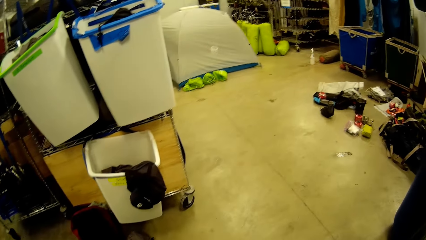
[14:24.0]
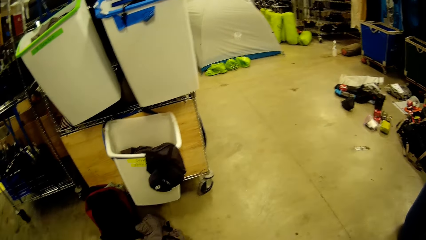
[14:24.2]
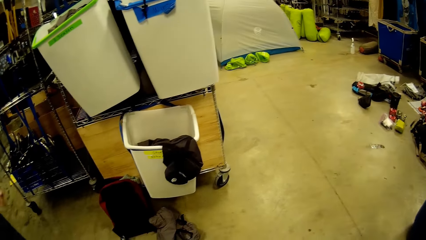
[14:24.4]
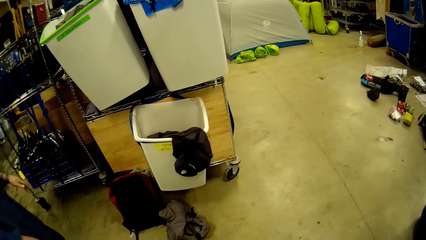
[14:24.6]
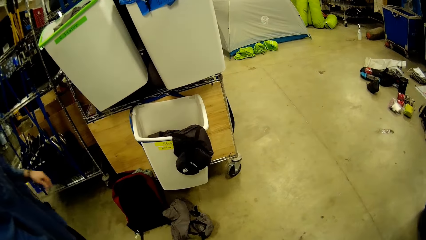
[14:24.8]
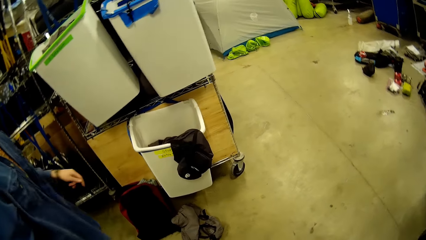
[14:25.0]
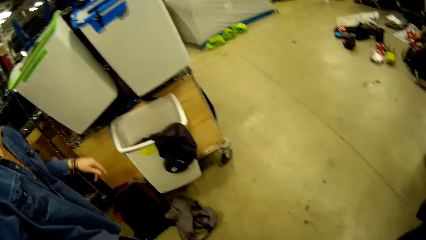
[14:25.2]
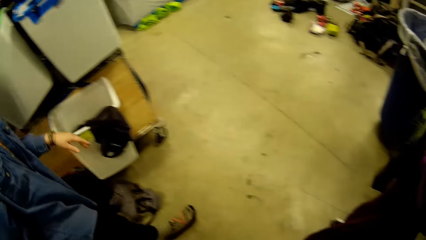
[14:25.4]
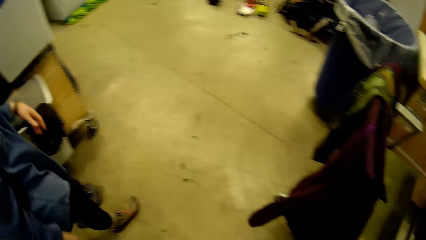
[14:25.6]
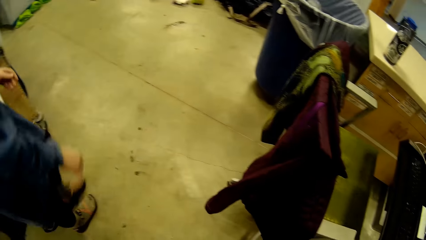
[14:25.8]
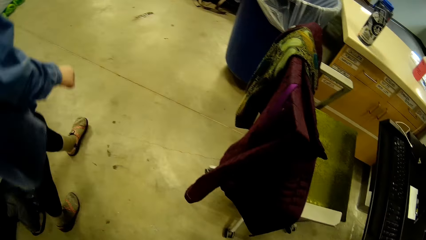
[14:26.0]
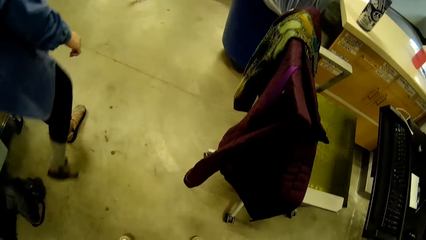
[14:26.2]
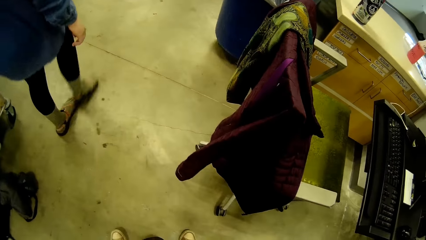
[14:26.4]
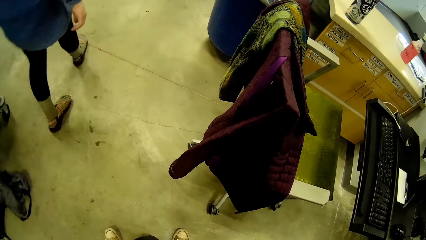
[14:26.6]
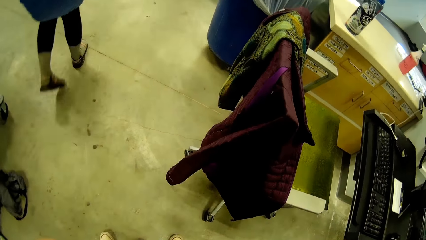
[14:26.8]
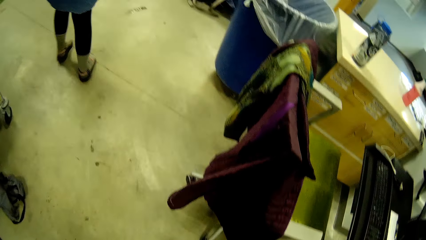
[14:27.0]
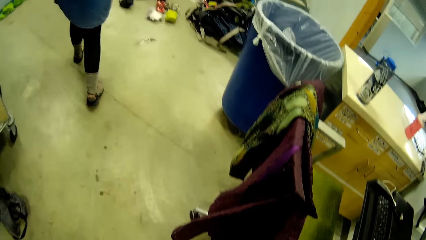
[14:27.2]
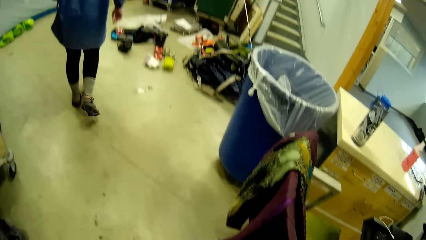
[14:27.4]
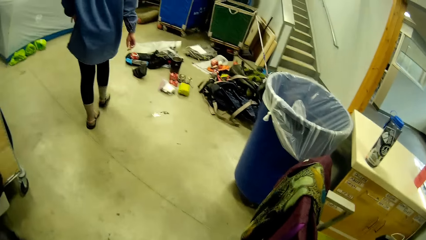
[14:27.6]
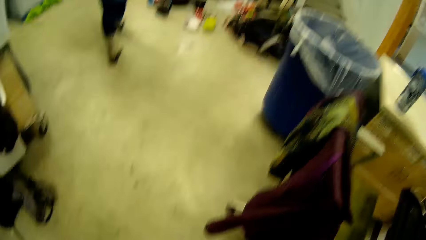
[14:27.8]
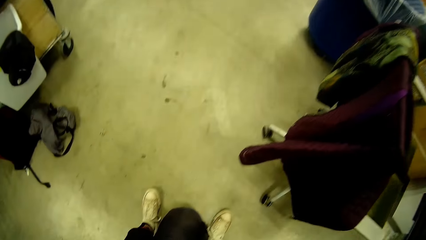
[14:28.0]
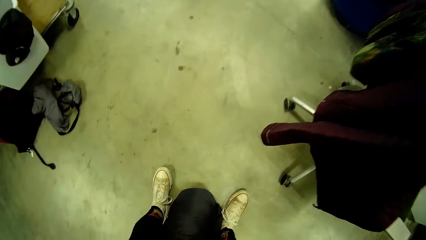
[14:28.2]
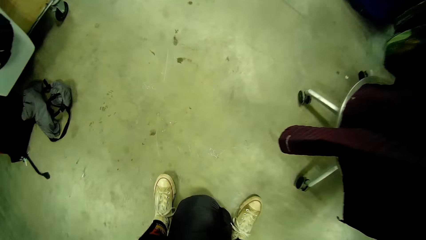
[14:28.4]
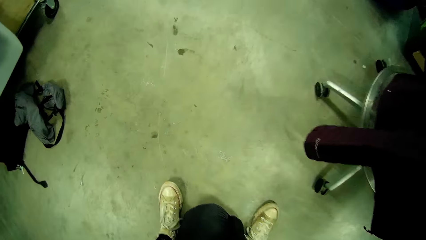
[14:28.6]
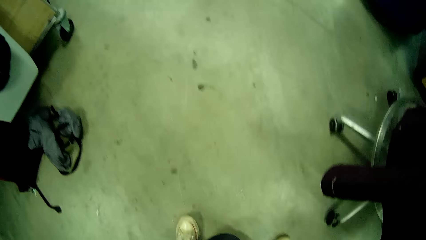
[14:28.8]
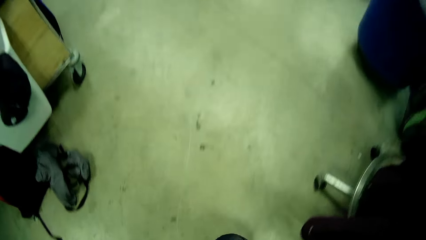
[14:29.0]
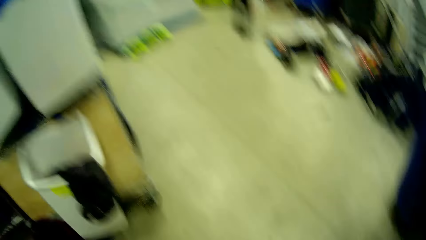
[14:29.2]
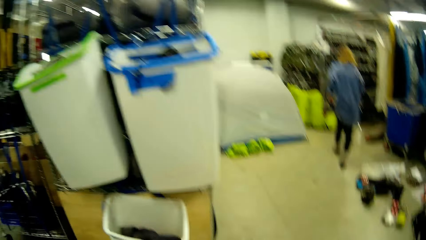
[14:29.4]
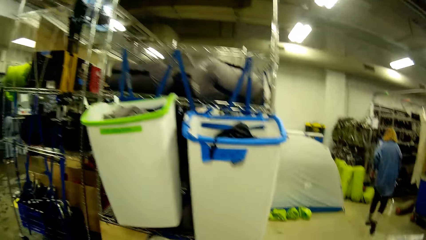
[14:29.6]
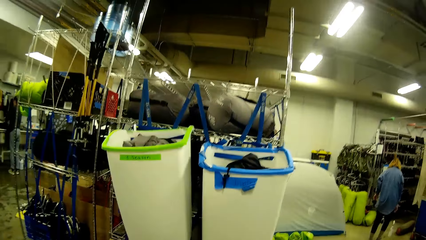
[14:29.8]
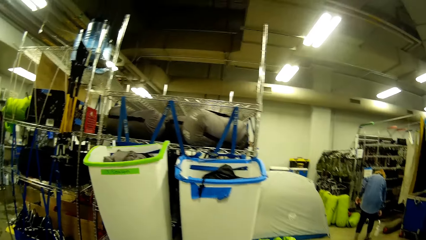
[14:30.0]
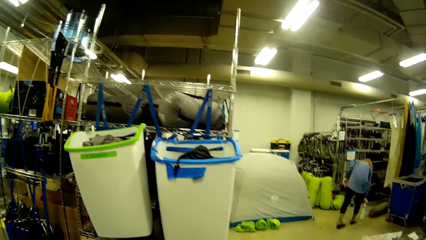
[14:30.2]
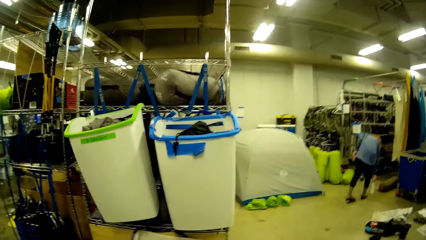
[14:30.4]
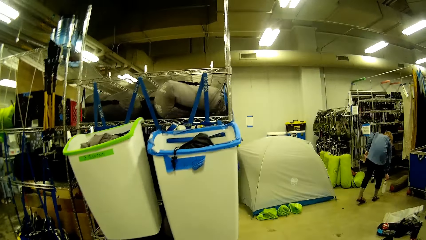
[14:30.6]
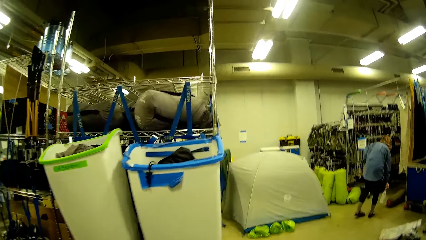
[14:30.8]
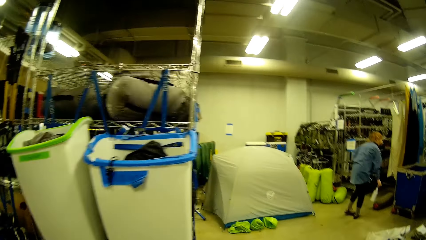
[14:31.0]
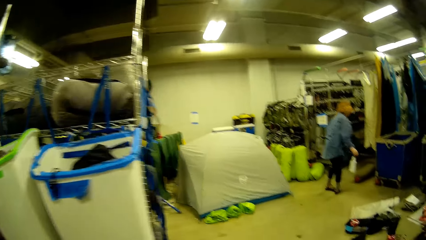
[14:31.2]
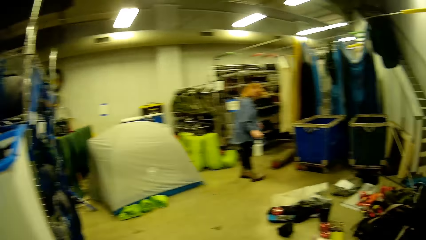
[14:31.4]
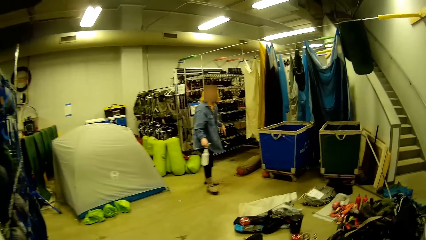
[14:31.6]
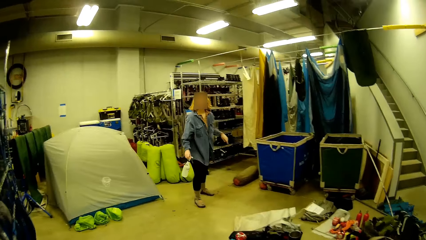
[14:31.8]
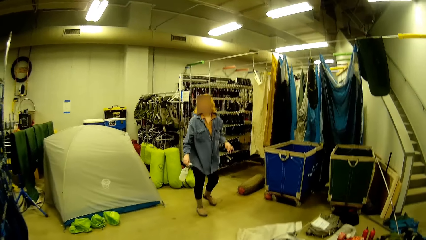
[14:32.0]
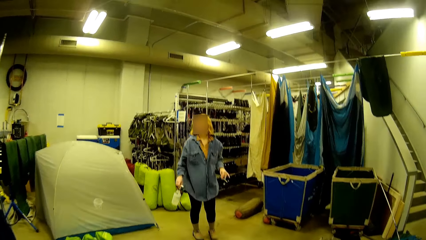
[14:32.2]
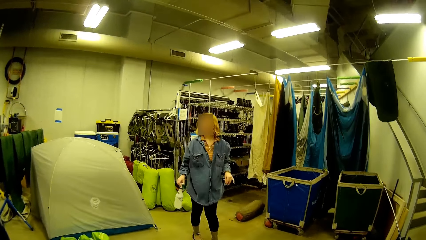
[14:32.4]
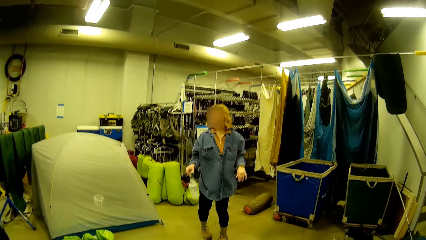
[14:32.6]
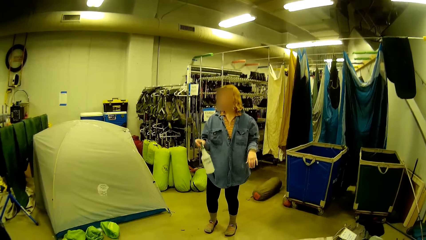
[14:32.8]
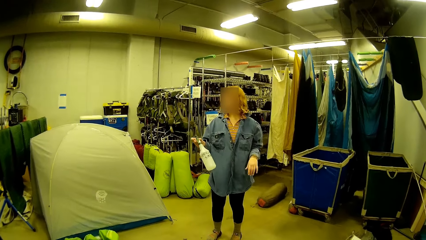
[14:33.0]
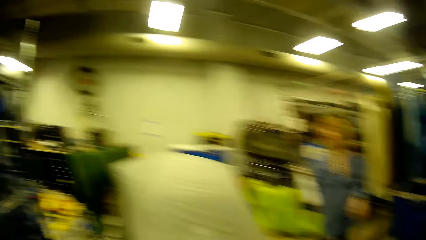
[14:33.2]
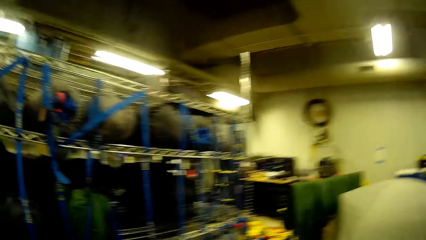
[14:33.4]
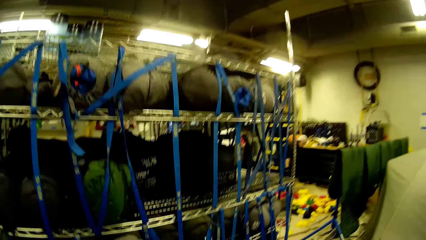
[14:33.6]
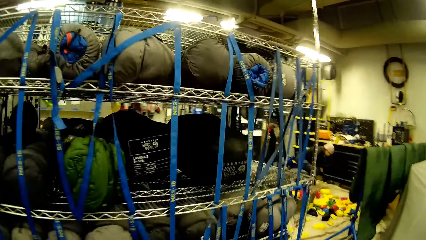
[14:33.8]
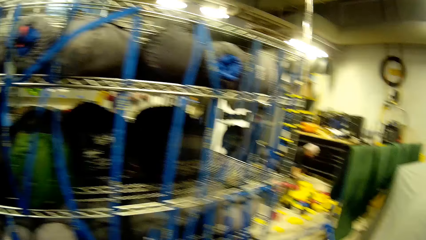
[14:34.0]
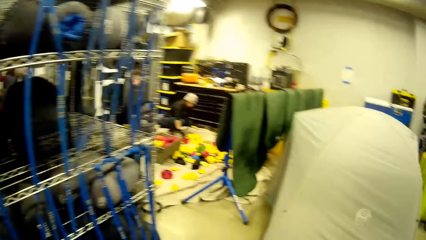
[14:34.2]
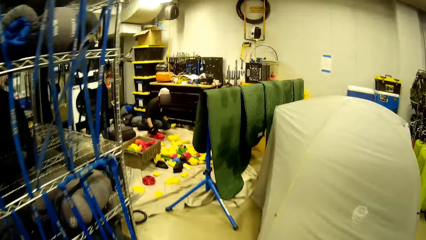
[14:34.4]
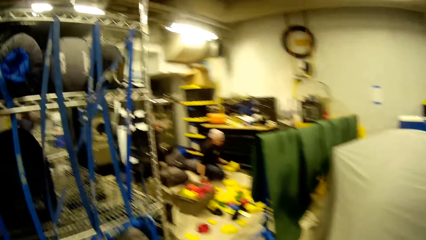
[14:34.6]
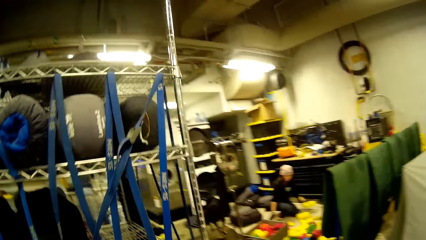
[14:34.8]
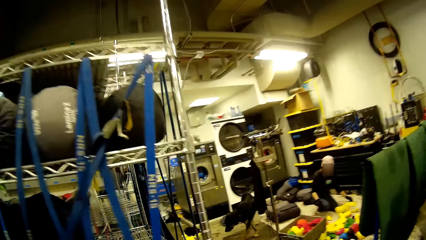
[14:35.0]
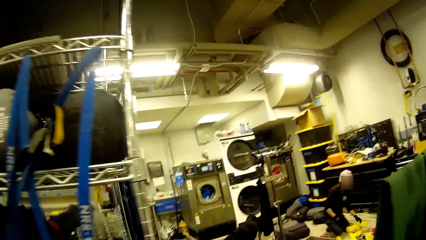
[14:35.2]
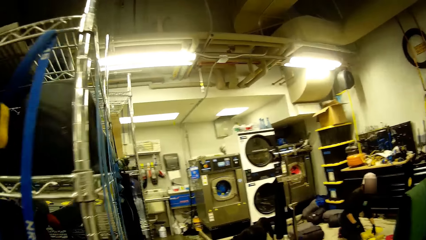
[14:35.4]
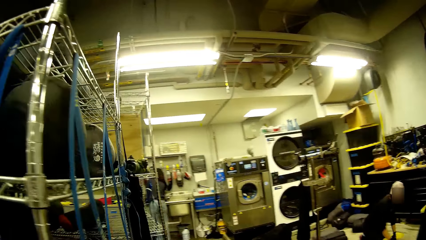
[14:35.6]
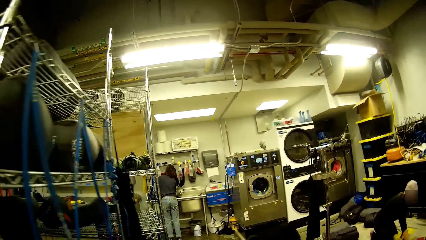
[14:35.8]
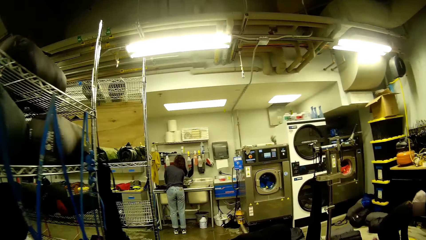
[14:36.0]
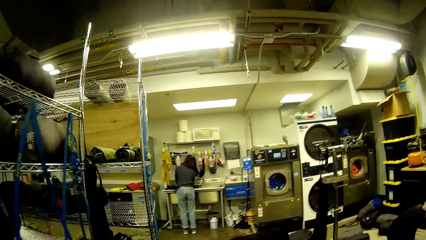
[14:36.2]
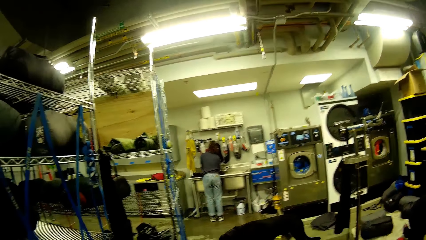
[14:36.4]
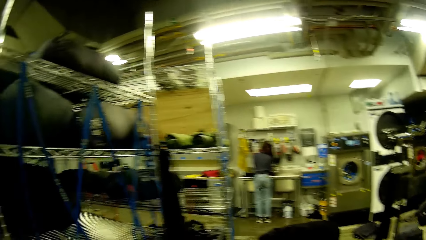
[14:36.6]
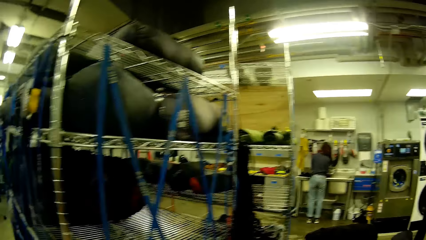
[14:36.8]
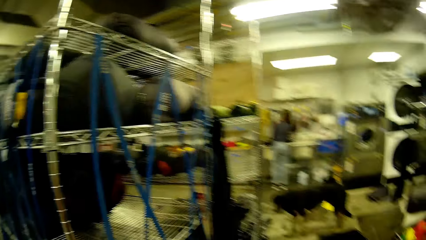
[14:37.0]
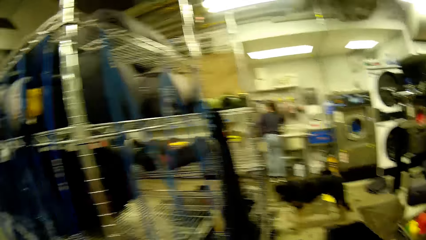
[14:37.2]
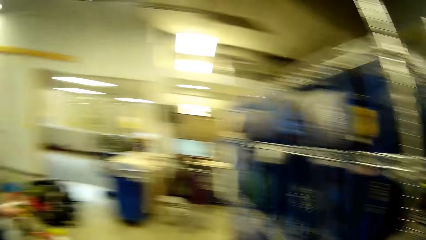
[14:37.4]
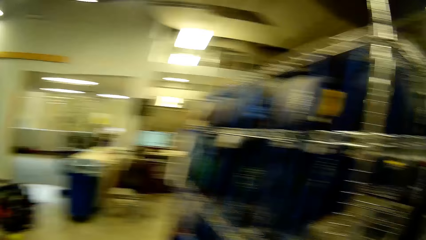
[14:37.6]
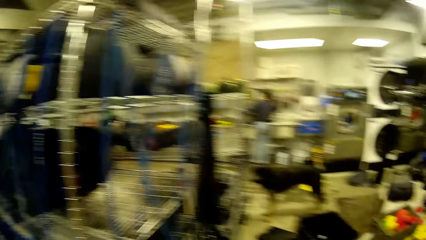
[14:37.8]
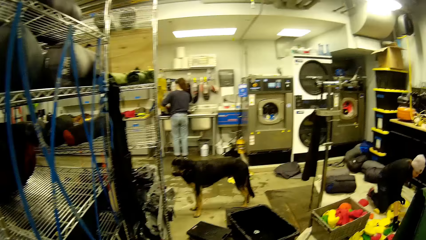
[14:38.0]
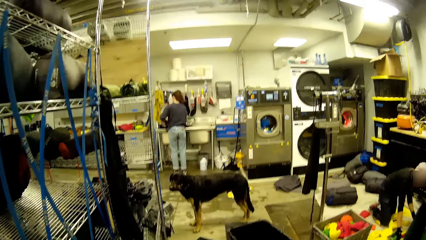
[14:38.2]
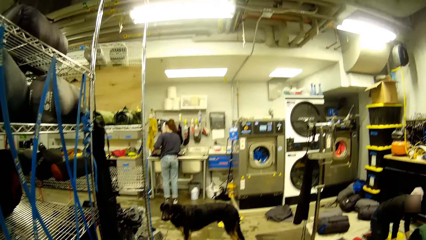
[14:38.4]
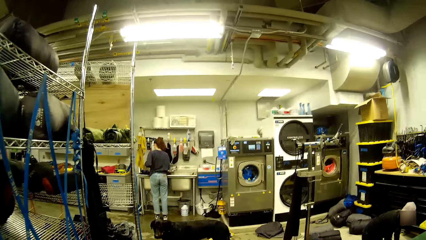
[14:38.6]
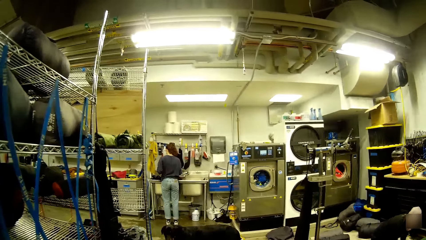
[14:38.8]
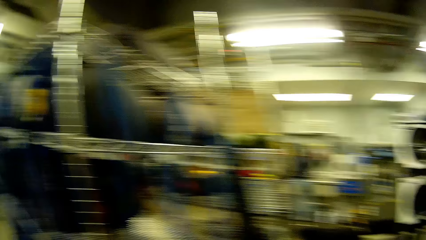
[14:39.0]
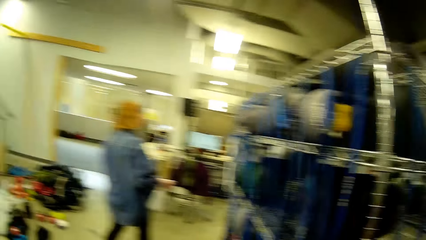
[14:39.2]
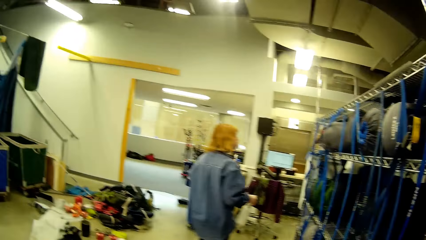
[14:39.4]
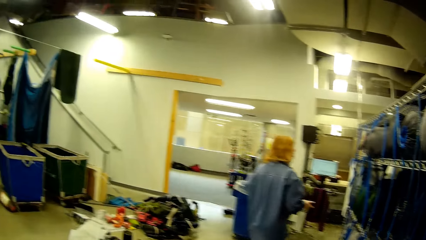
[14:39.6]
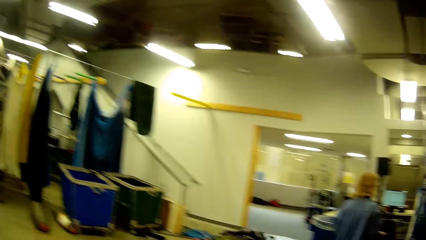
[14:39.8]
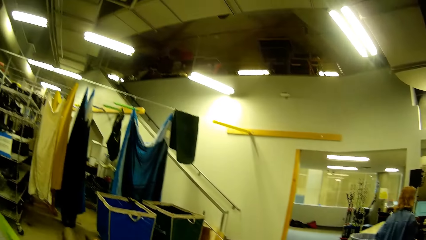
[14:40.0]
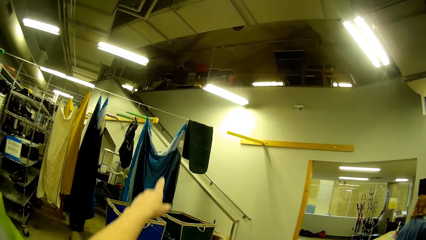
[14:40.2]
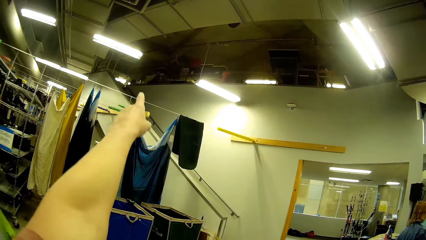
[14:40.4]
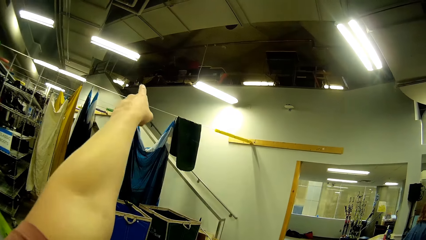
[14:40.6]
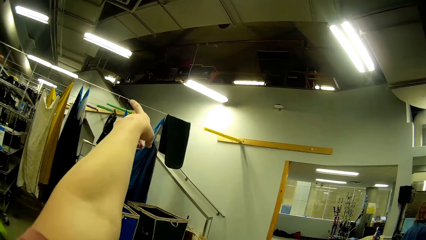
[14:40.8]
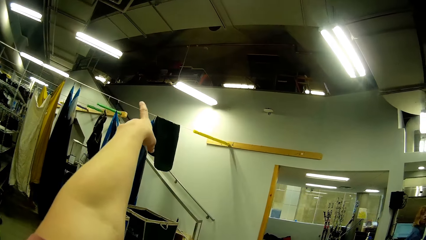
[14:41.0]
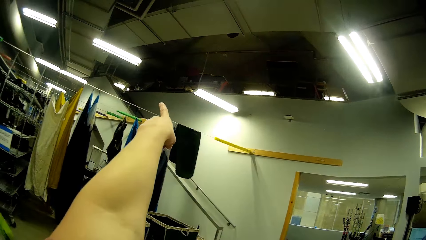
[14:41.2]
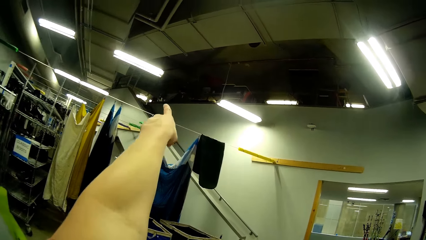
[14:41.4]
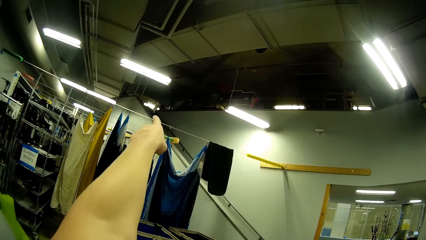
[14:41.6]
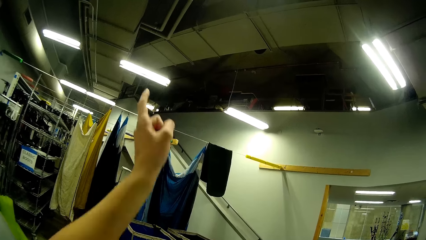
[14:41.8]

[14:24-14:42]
A woman walks around. The camera wearer carries the bag from the floor. The woman picks up a spray bottle from the floor. The woman walks around. The woman shows the camera wearer the bottle in her hand. The woman lifts the spray bottle. The camera wearer walks past some racks in the laundry room. Another woman picks cloths from the floor into a basket. Another lady washes something. The camera wearer looks around. Another woman stands at something. A dog stands in the room adjacent to the camera wearer. The camera wearer lifts a hand. She gestures towards a stairway with her left hand.
